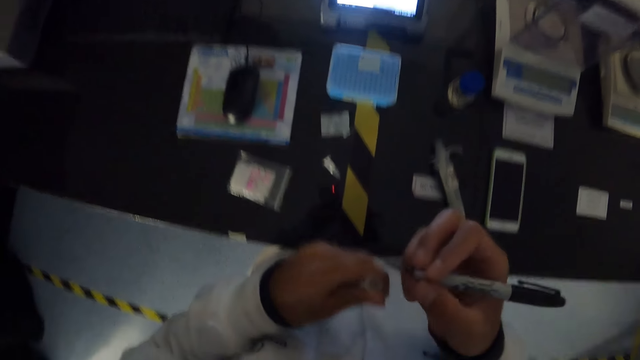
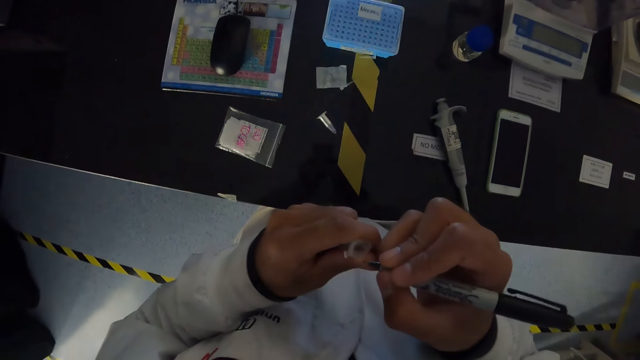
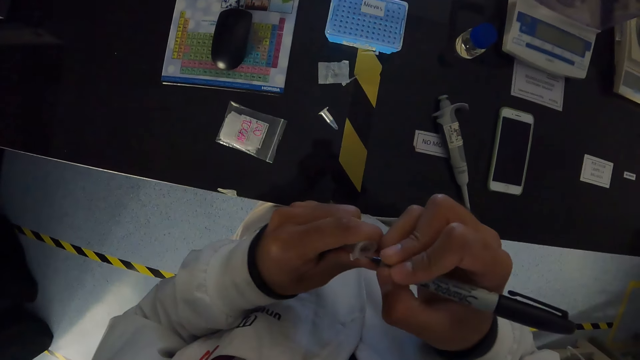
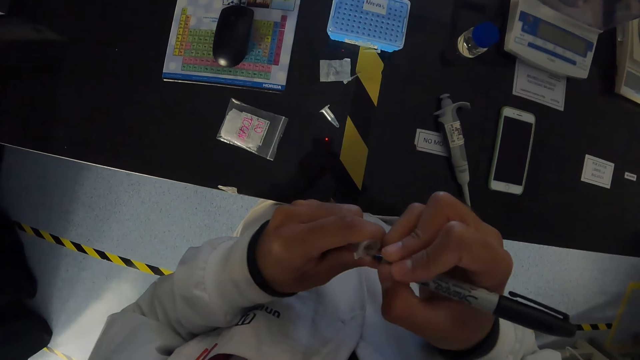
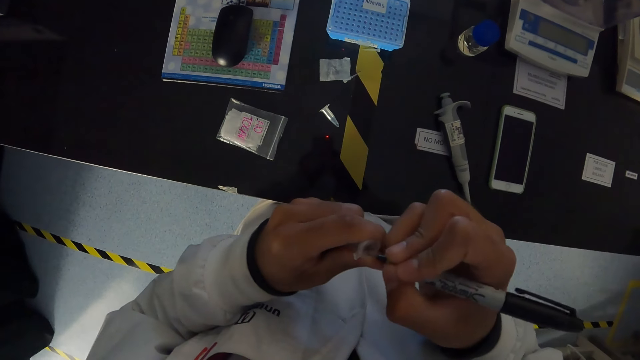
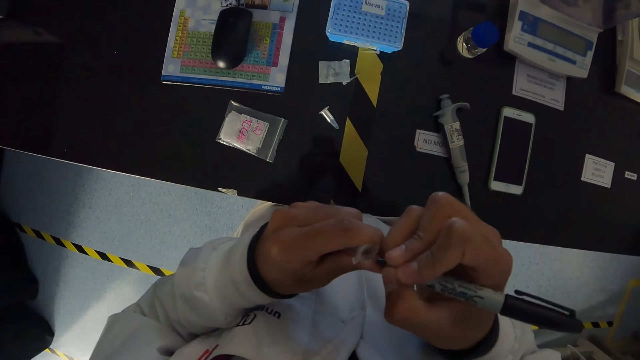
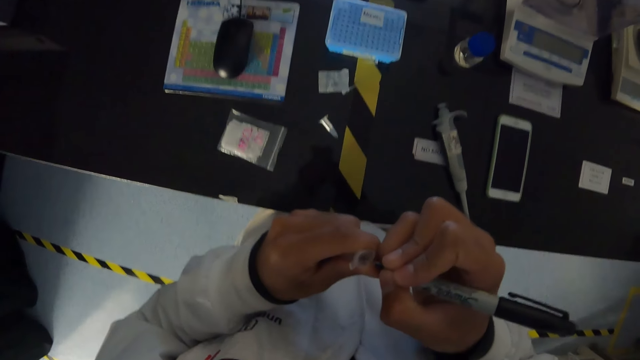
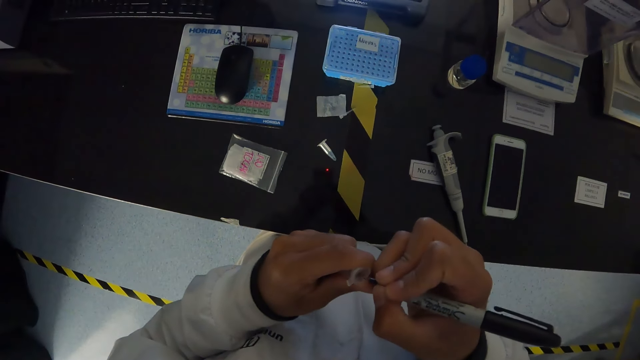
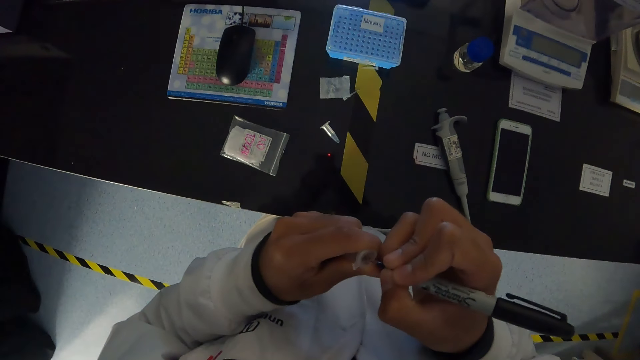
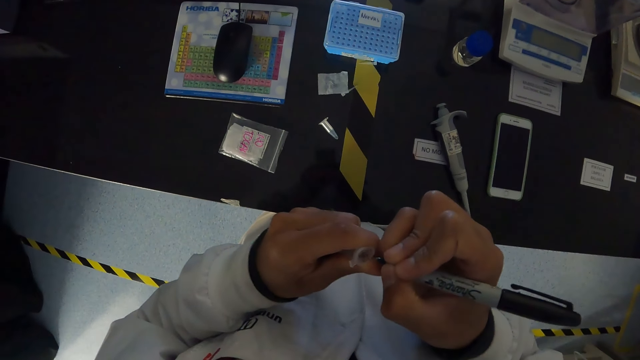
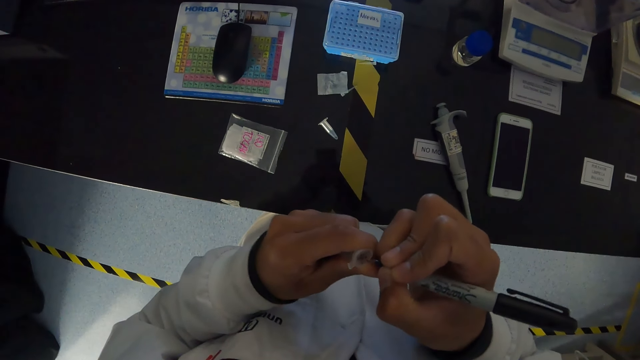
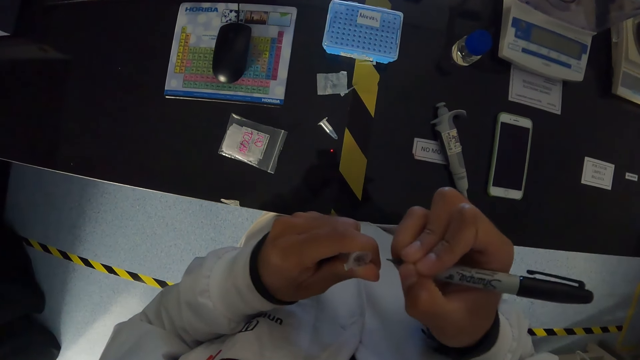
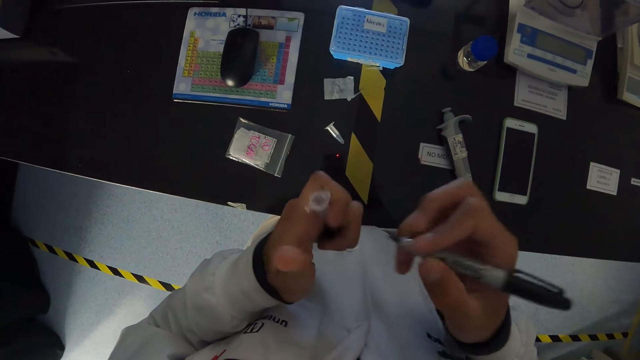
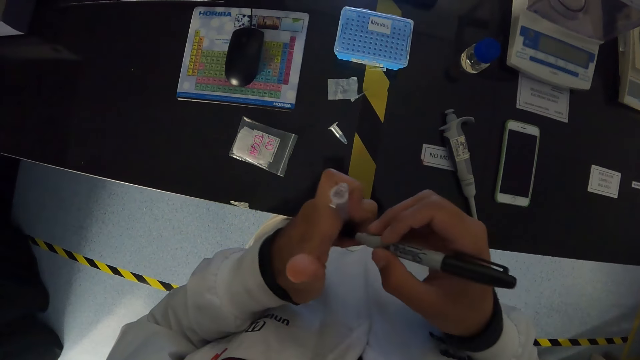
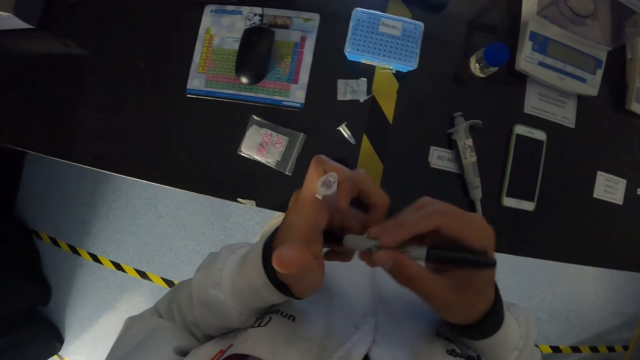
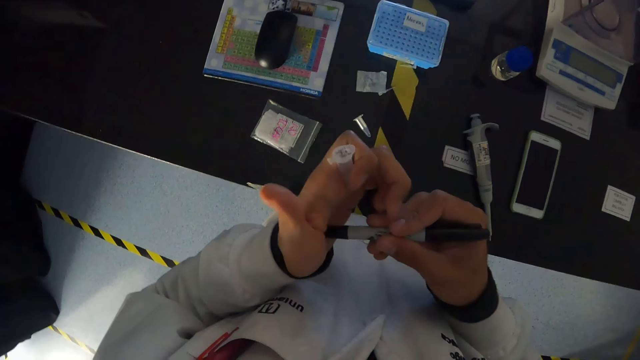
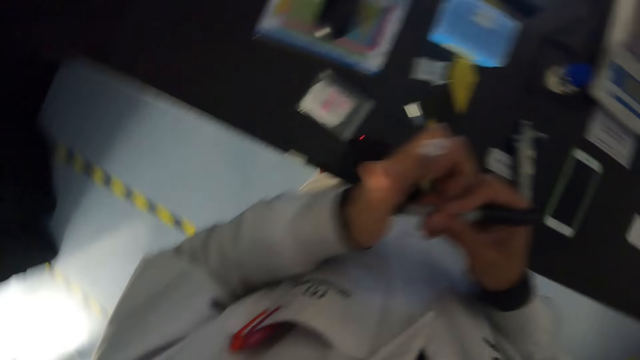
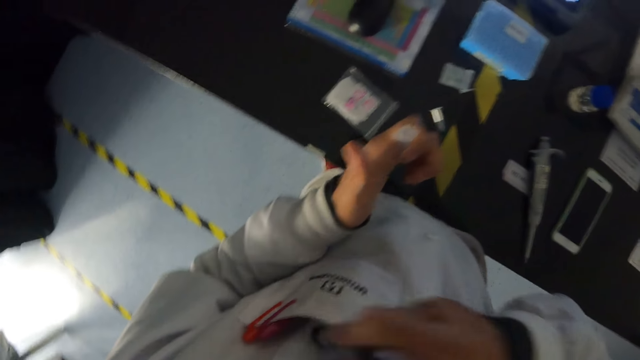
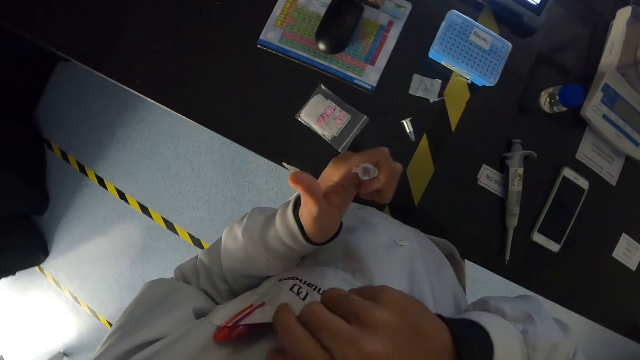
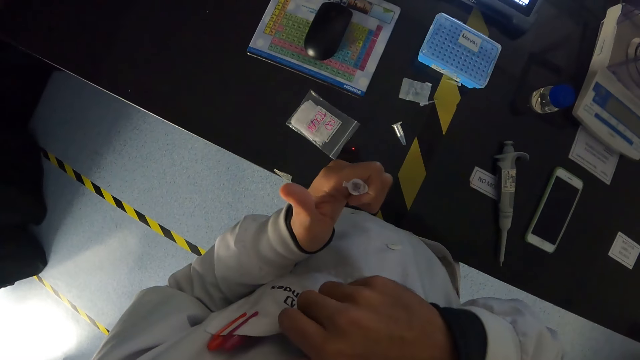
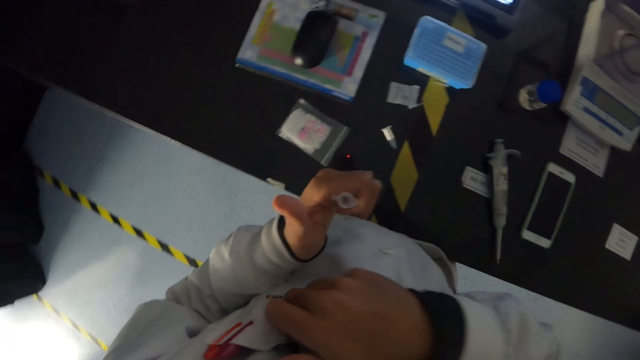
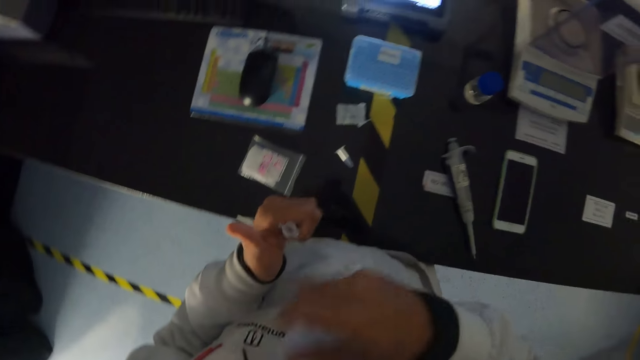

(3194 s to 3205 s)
The camera wearer closes the marker with the cover in his left hand. He puts the marker in his chest pocket with his right hand.

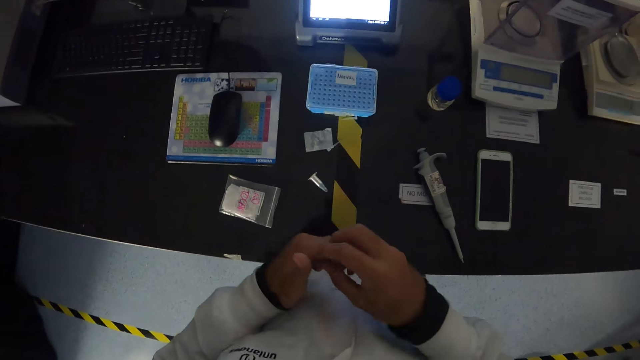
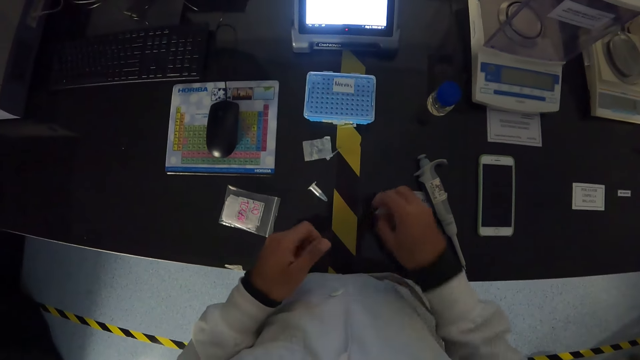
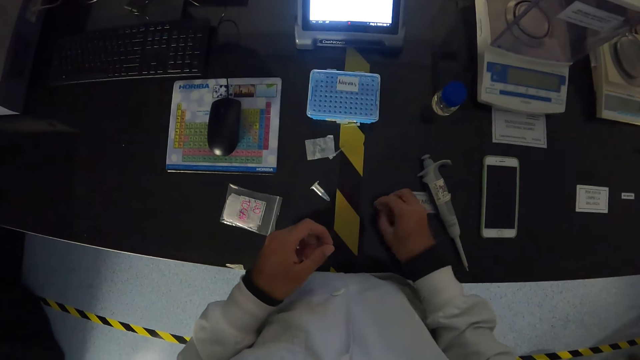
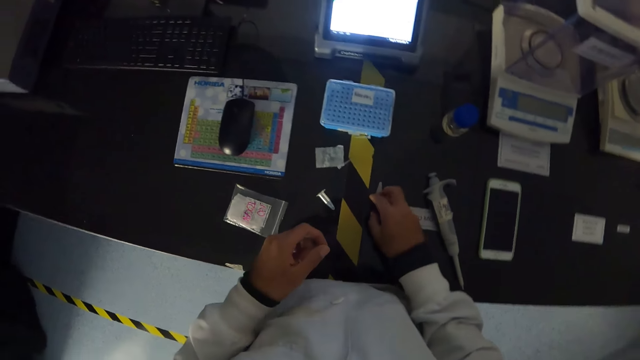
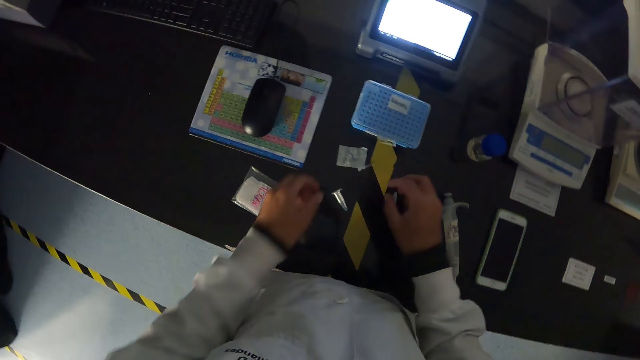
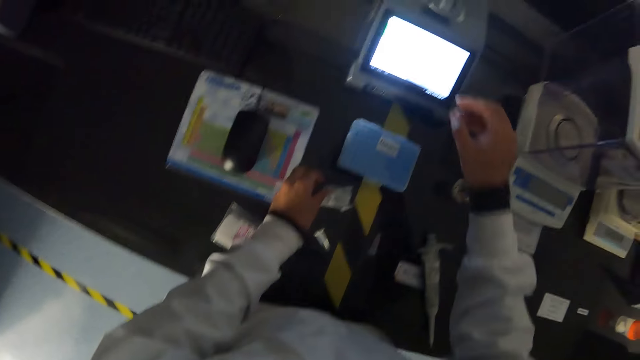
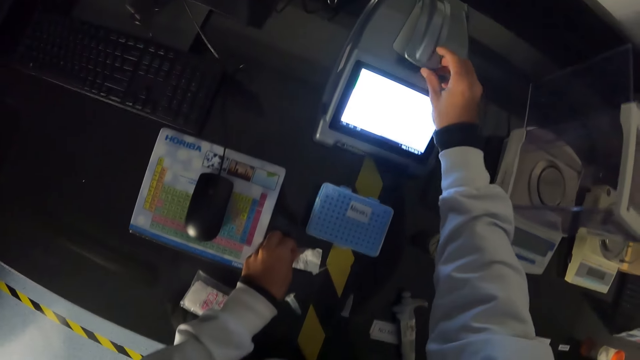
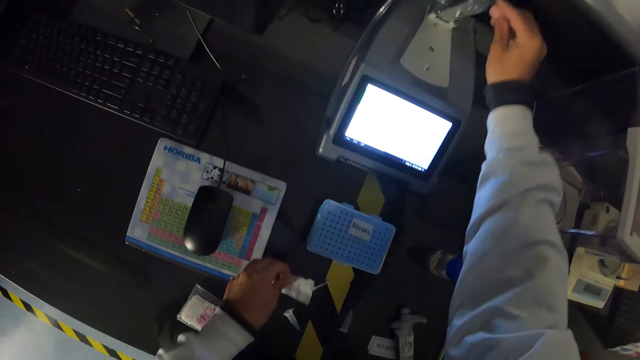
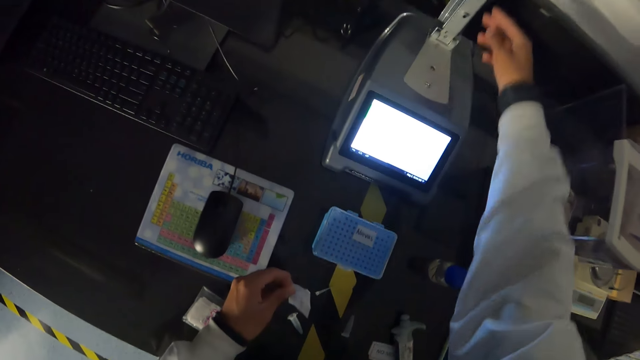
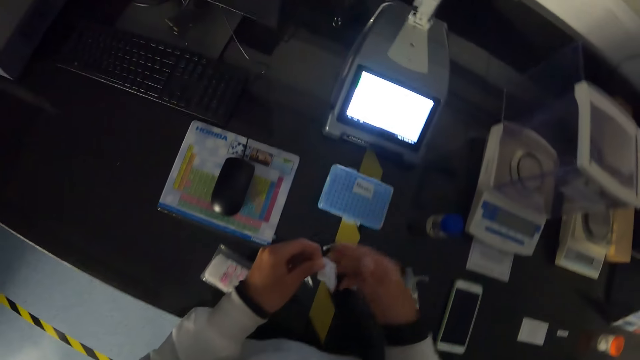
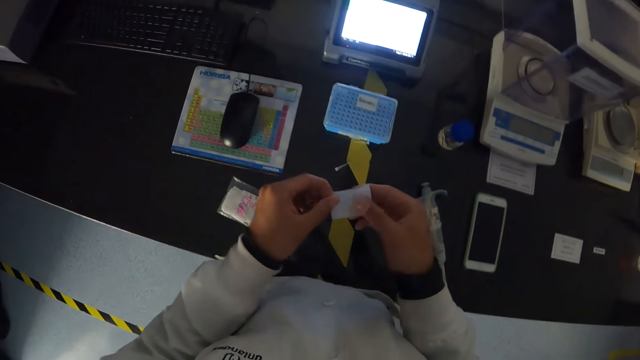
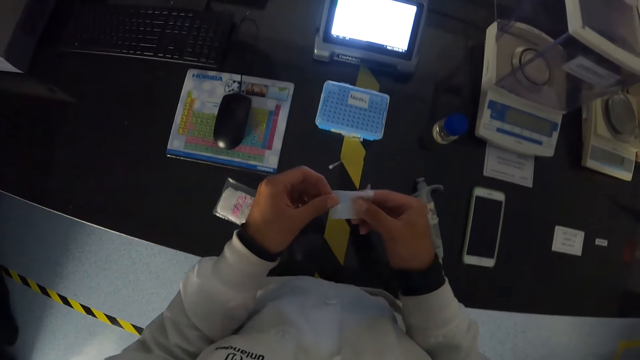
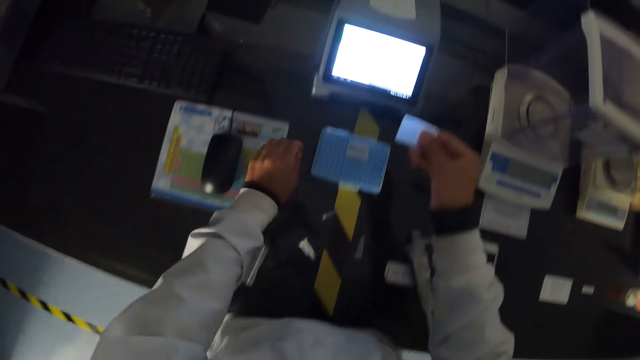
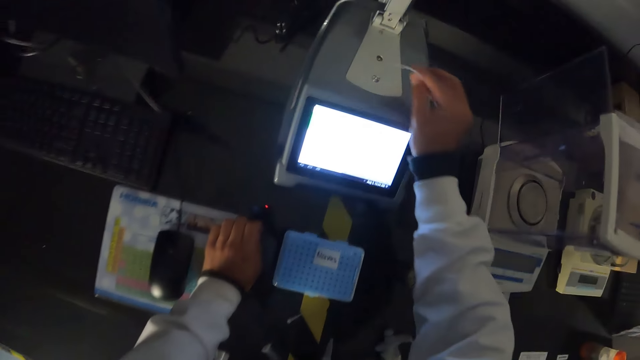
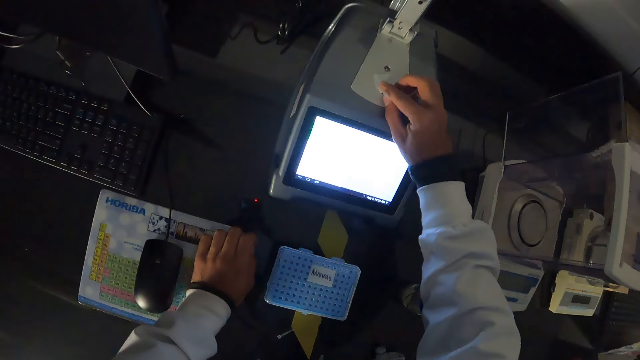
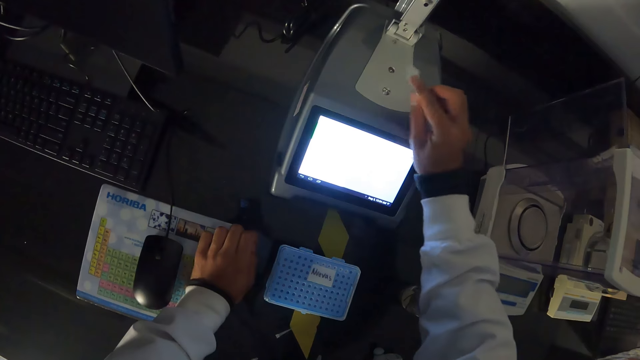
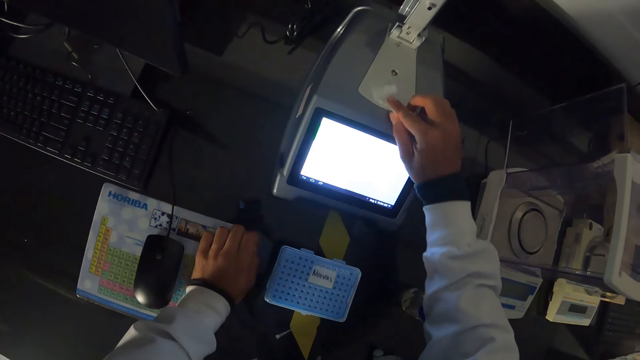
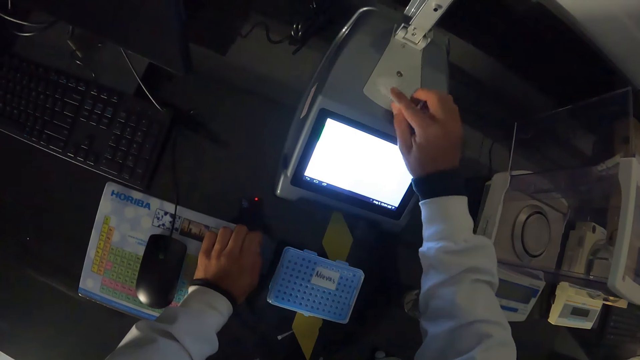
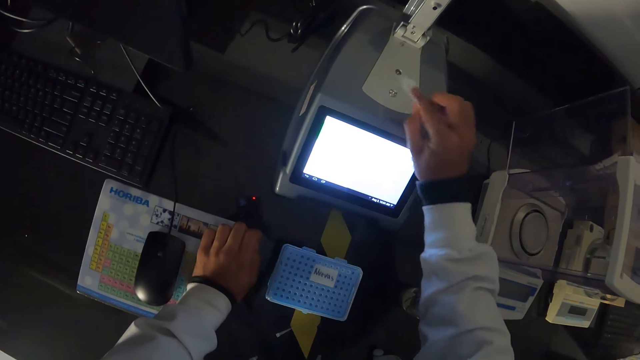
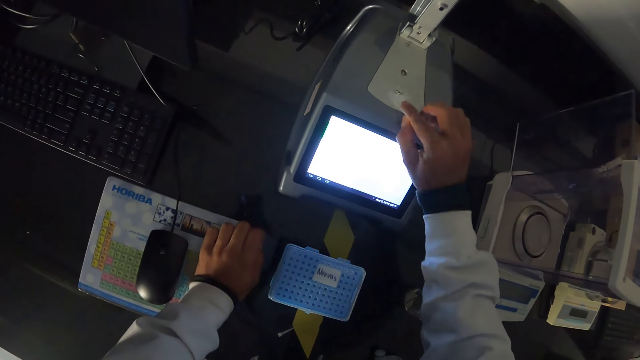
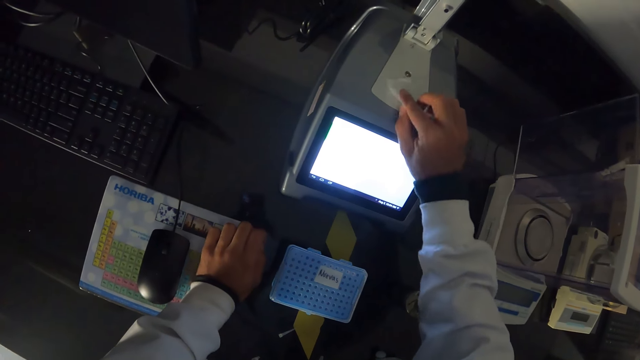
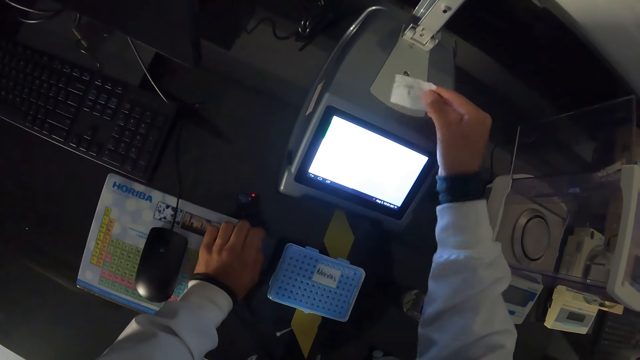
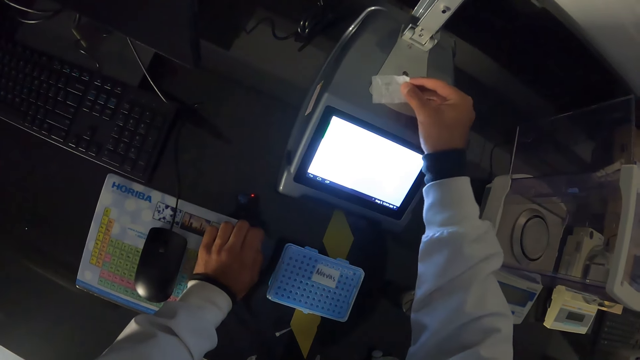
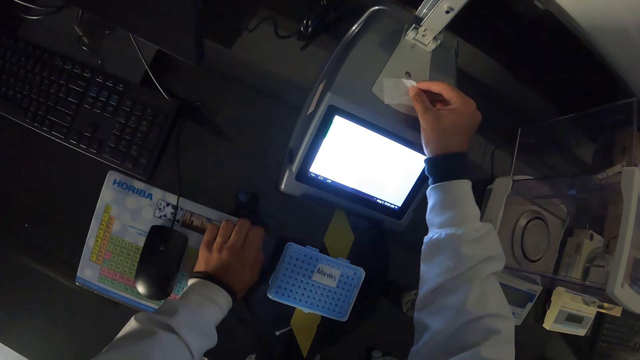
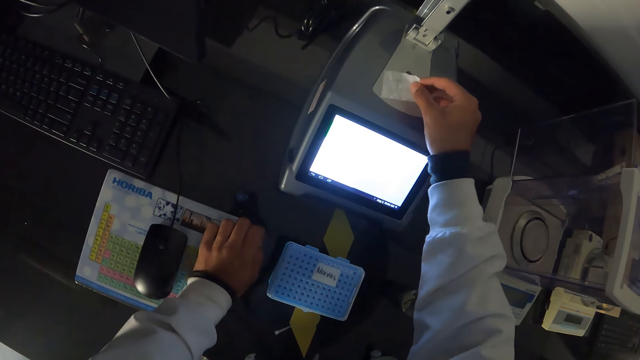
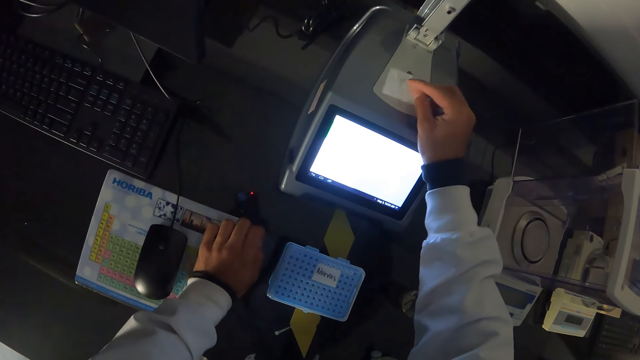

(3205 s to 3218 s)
The camera wearer takes the microcentrifuge tube from his left hand with his right hand. He touches the beaker. He drops the microcentrifuge tube on the table with his right hand. He picks up the wipe from the table with his left hand. He touches the analytical balance. He opens the pipette calibrating system with his right hand. He passes the wipe to his right hand from his left hand. He touches the paper. He puts his left hand on the table. He puts the paper on the analytical balance. He cleans the pipette calibrating system with the wipe in his right hand.
